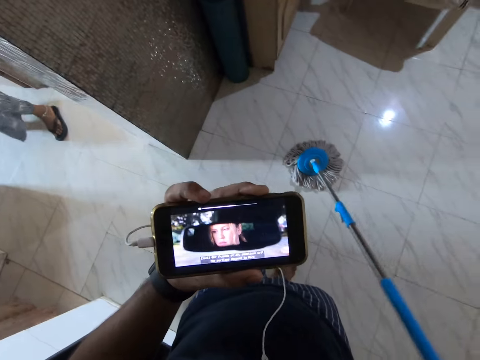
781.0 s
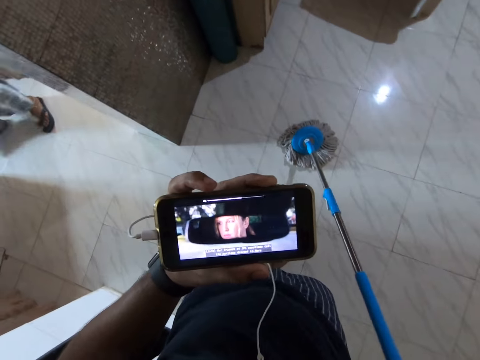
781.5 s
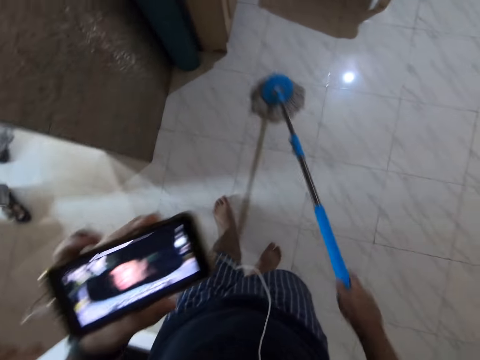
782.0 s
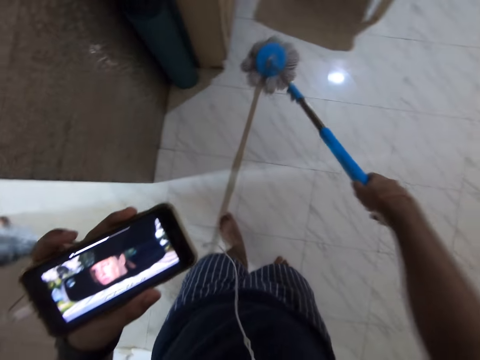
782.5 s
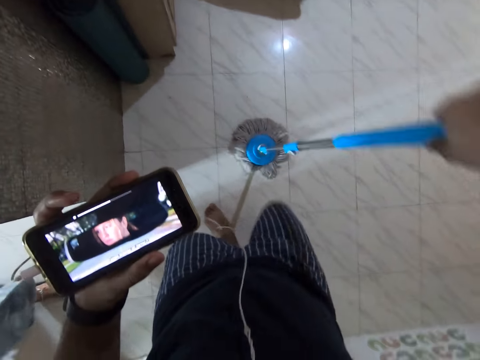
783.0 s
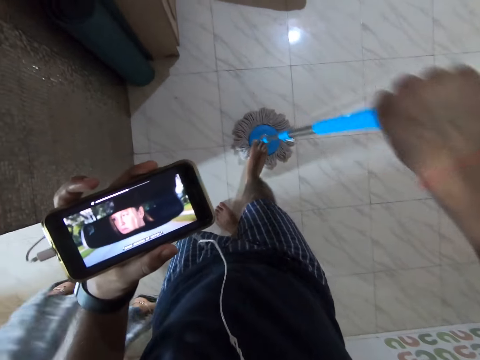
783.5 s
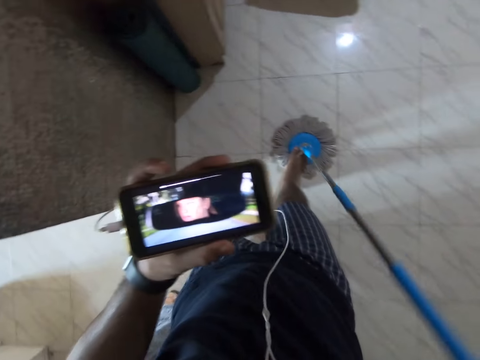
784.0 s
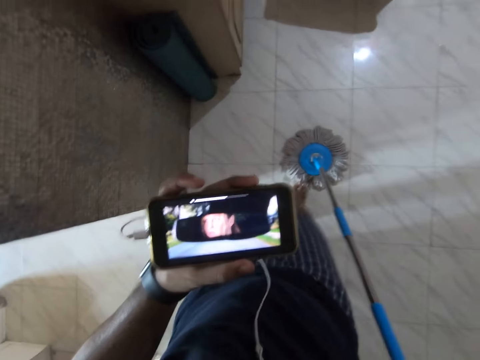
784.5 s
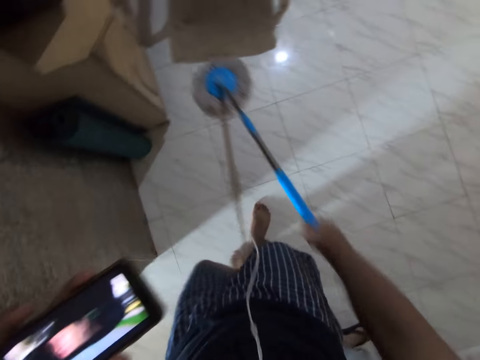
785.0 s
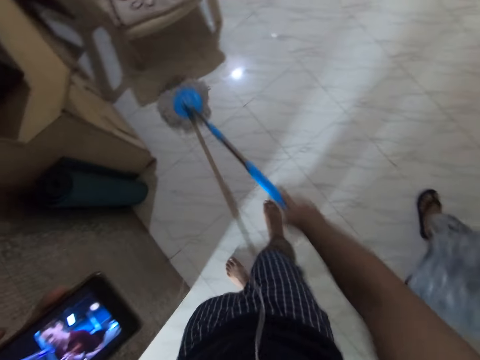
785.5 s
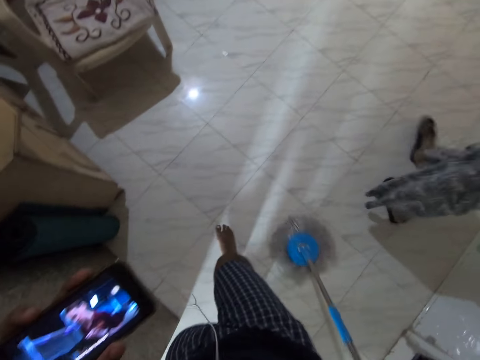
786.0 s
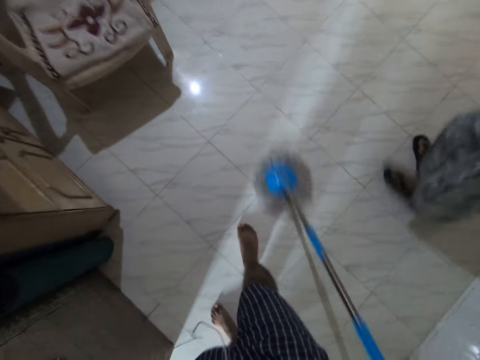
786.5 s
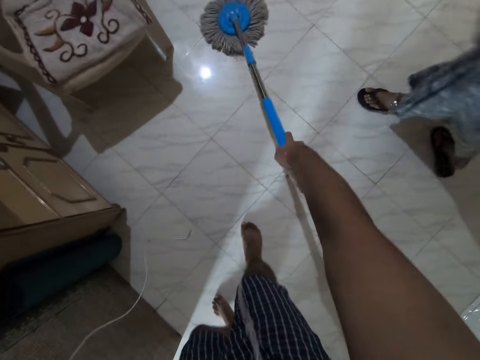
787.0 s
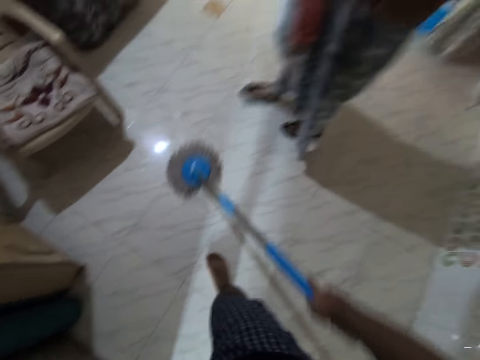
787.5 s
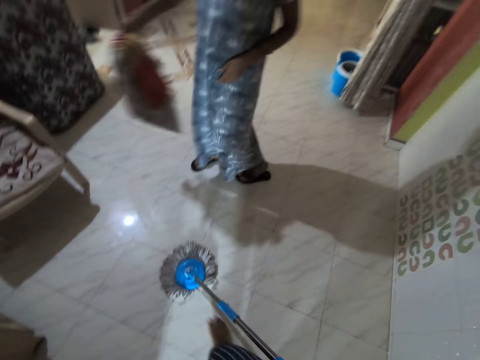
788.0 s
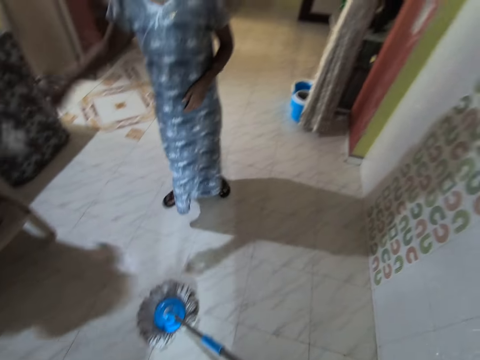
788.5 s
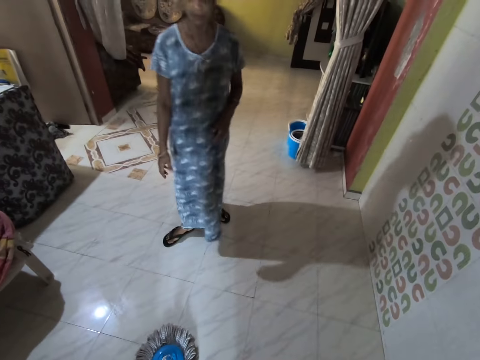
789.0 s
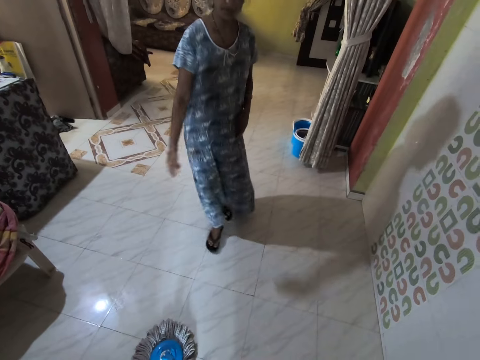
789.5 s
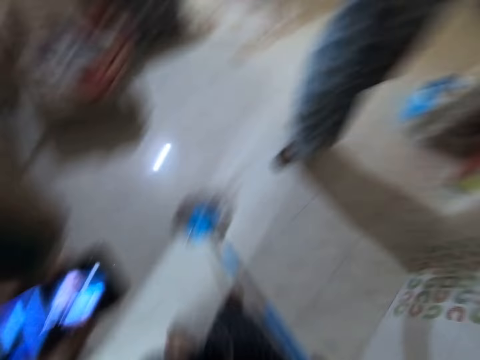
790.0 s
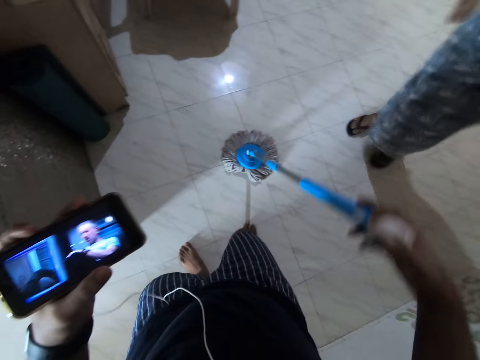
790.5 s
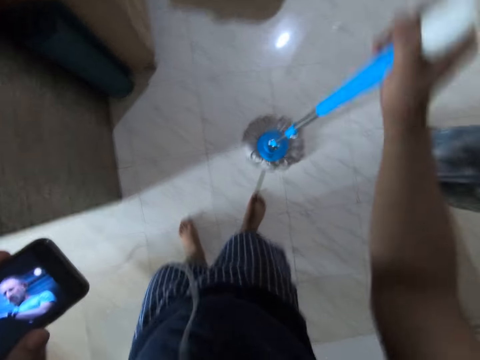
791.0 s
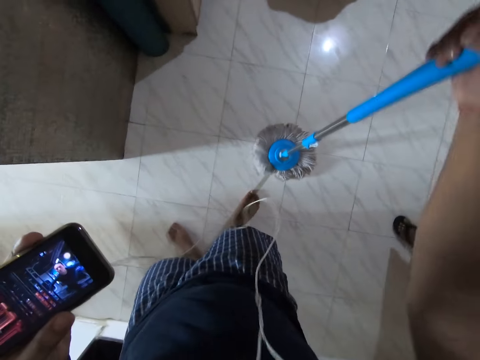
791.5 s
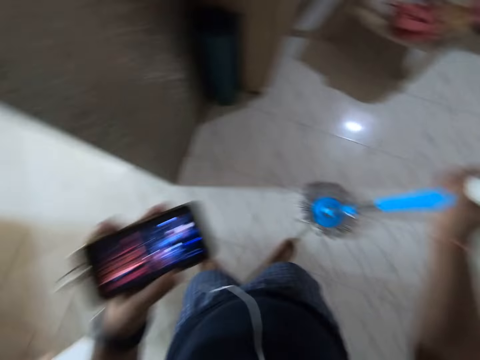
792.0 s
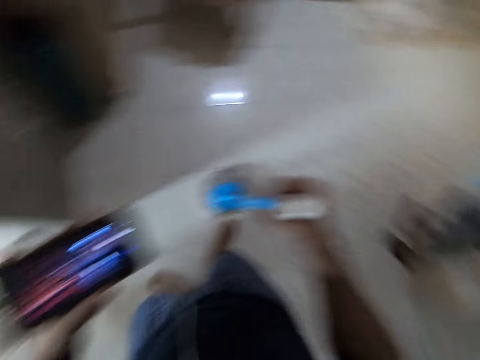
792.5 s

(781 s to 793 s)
The camera wearer cleans the floor with a mop. They step on the mop with the right leg. They clean the floor with the mop. They throw the cloth on the chair. A woman talks to the camera wearer. The camera wearer looks at the phone. They hold the mop with the right hand.

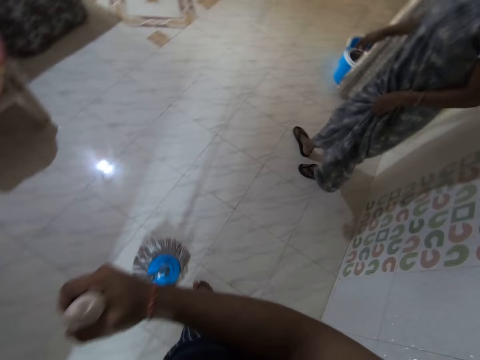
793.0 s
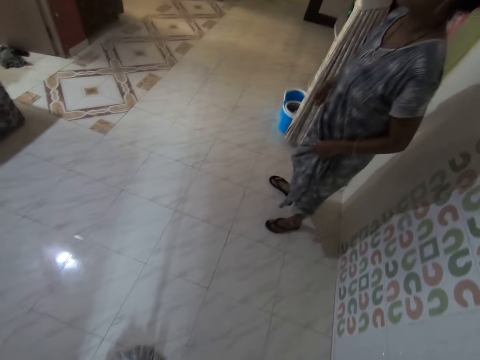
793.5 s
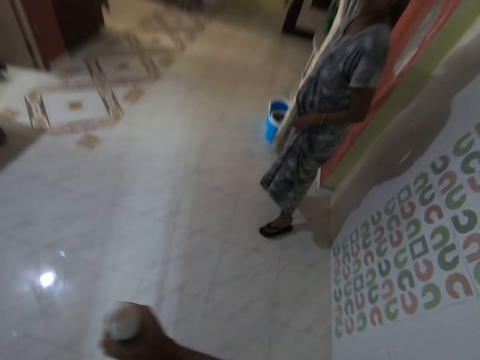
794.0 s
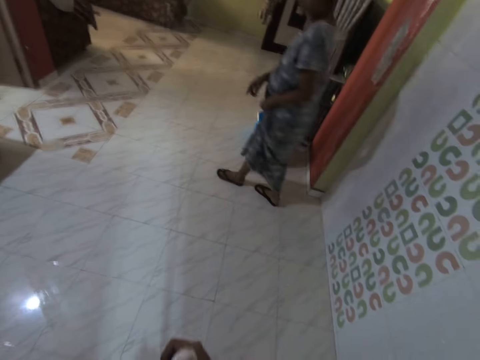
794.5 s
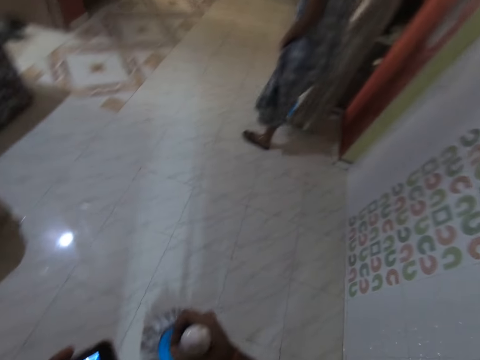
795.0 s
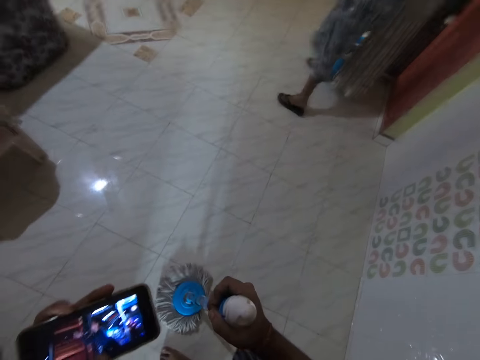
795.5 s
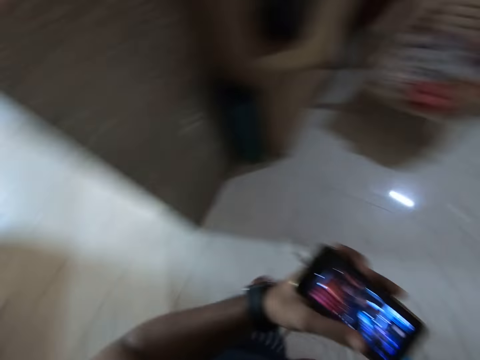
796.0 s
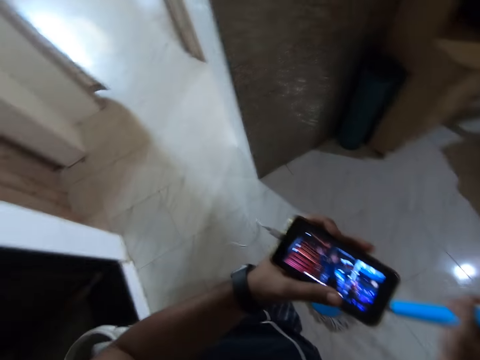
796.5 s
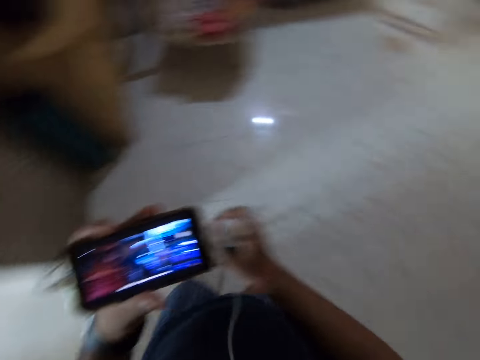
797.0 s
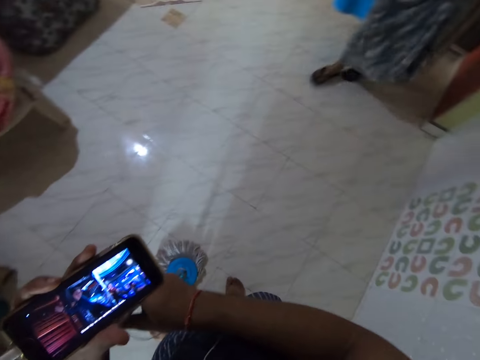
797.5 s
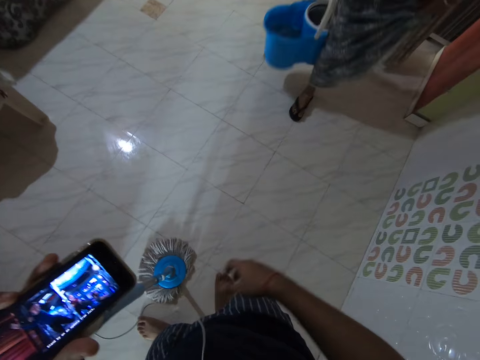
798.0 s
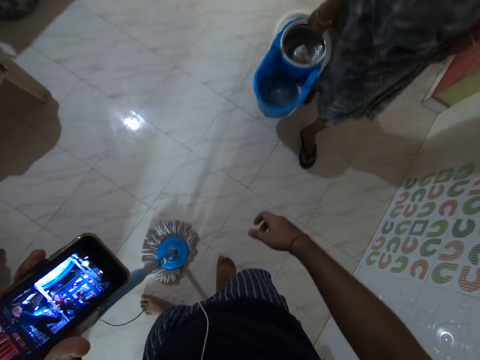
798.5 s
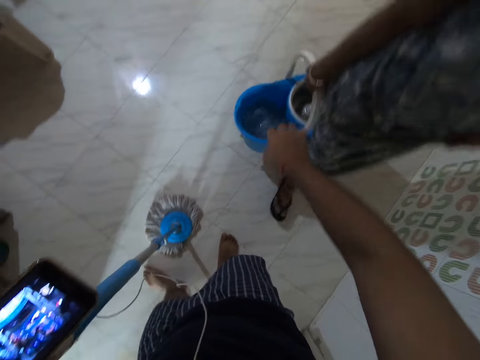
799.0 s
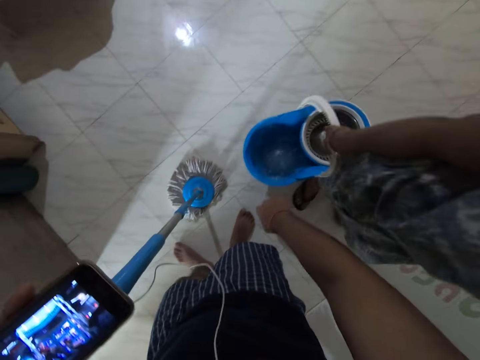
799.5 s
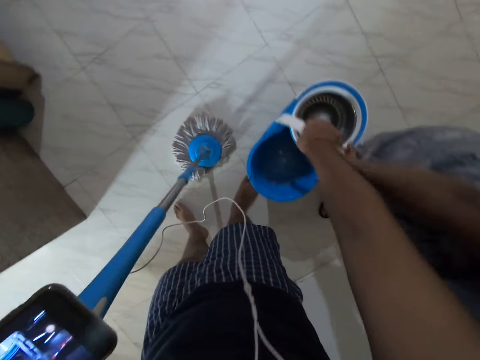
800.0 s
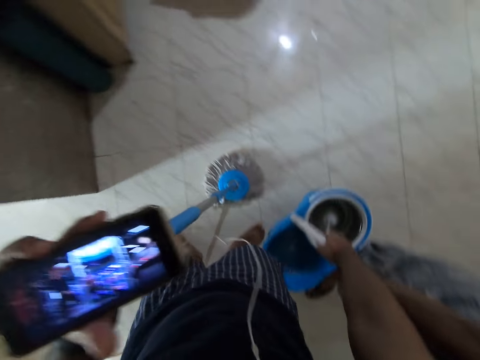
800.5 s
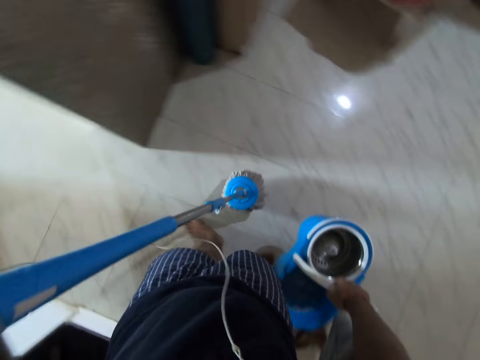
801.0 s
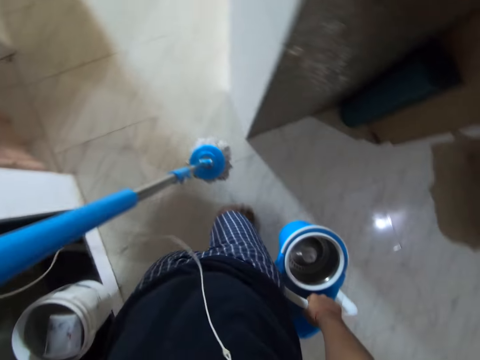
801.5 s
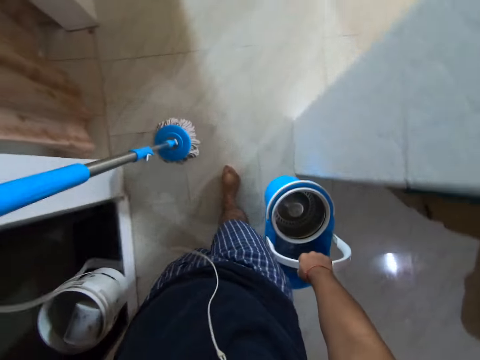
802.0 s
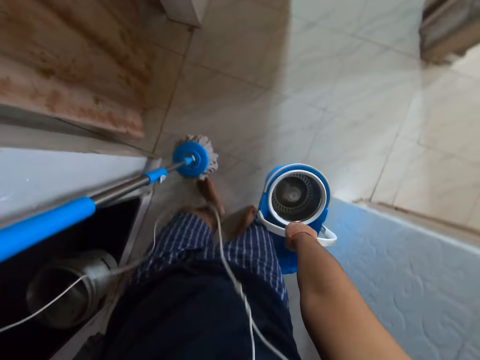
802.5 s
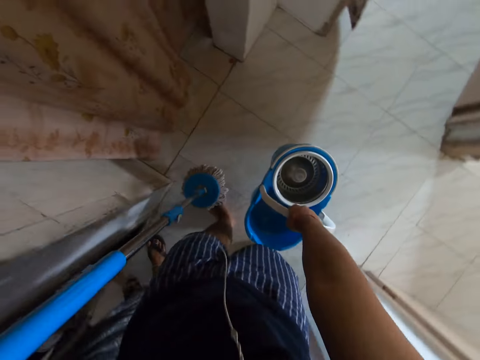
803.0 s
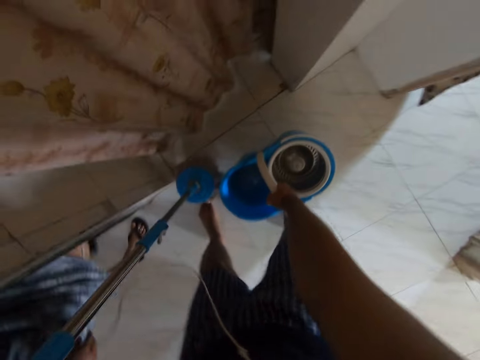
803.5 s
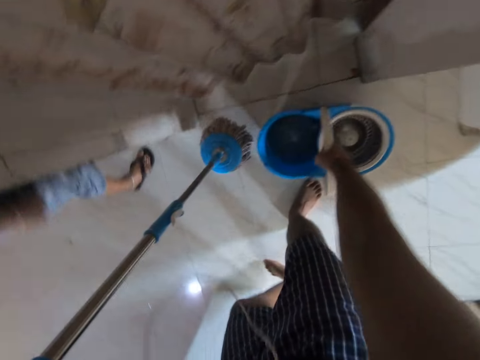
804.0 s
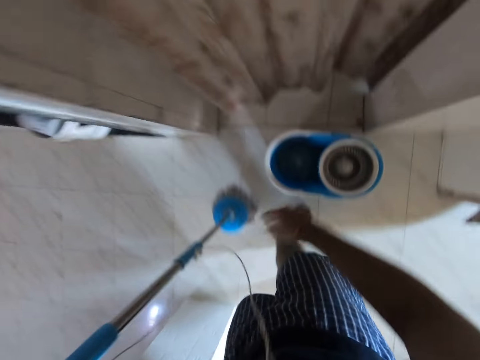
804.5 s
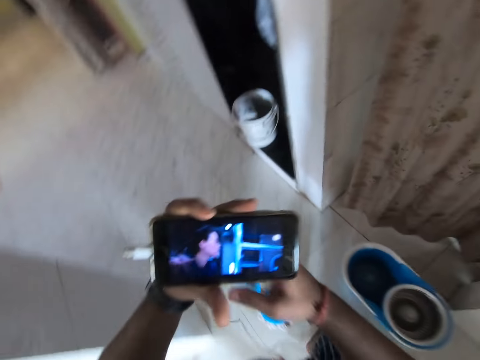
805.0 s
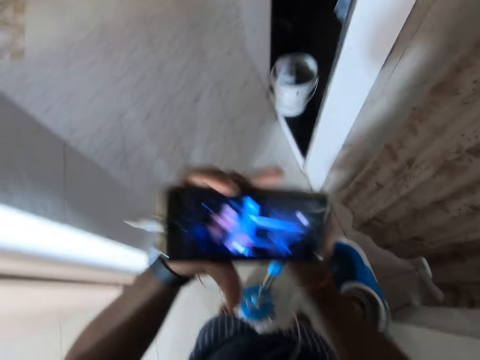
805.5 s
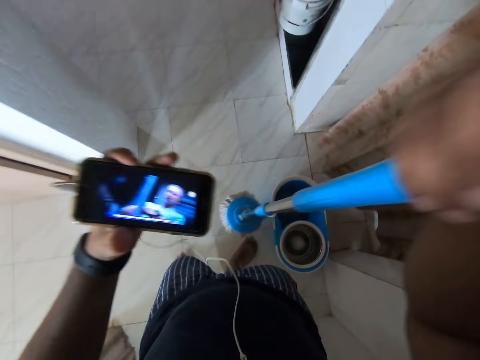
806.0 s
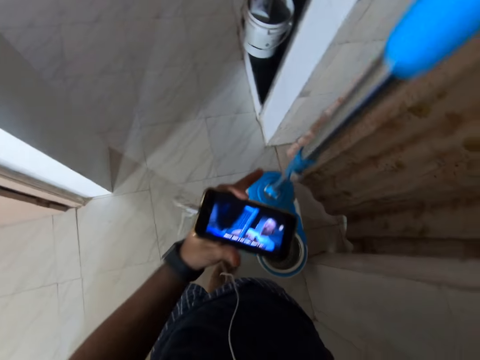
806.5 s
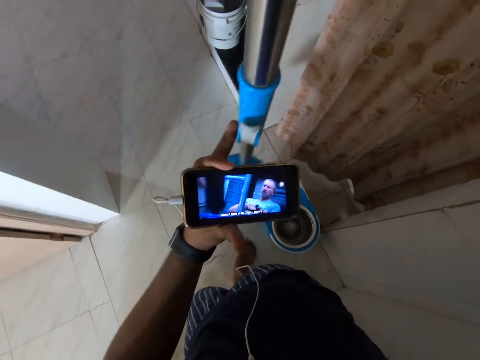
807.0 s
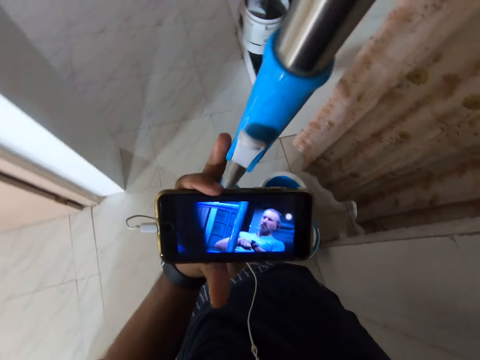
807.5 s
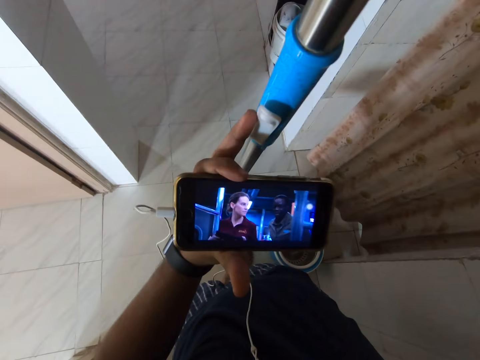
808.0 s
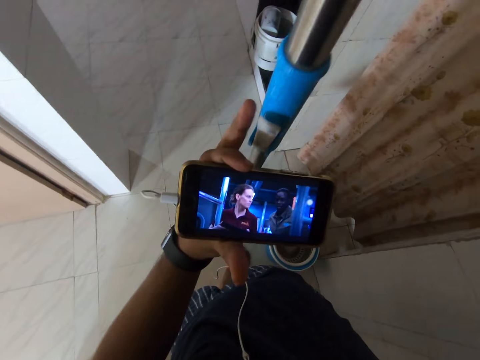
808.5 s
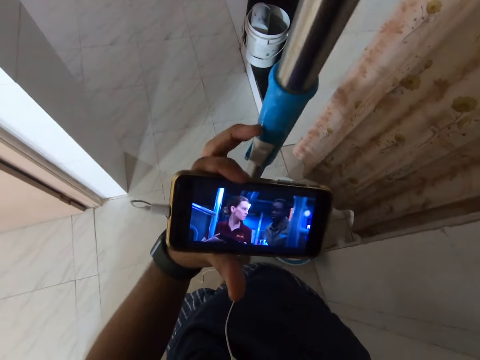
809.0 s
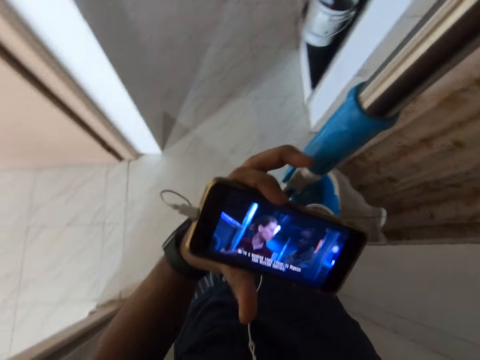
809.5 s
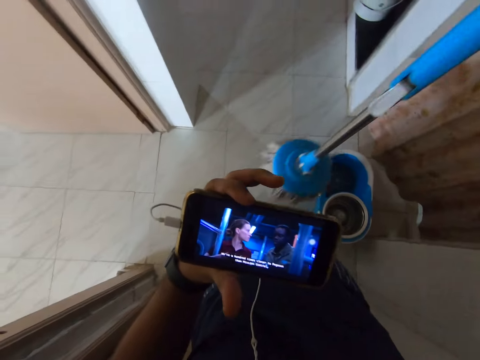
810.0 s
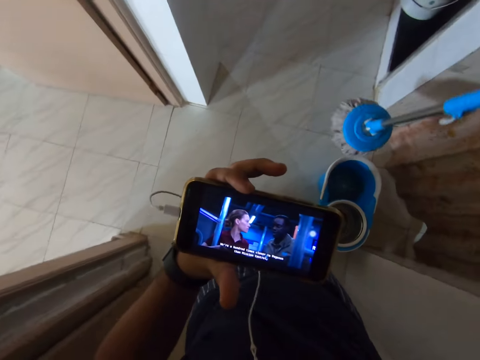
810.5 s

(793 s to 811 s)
The camera wearer looks at a woman. They look around, and look at the phone. The woman passes the bucket to the camera wearer. The camera wearer picks the bucket from the woman. They walk in the rooms. They put the bucket on the floor. They pass the mop to the right hand. They watch via the phone. They lift the mop with a hand. They adjust the mop with the left hand. They hold the mop.
